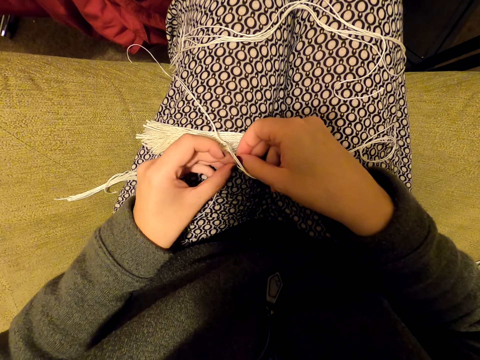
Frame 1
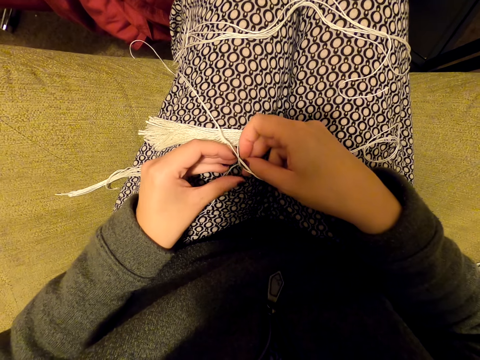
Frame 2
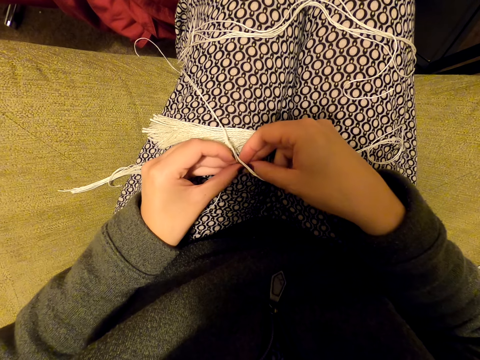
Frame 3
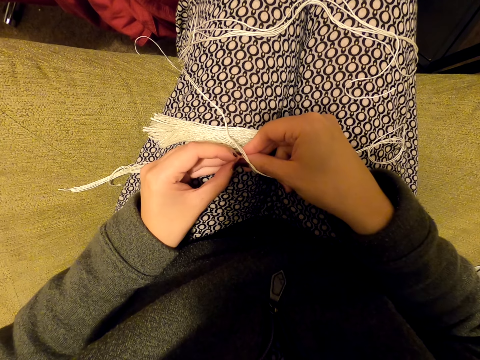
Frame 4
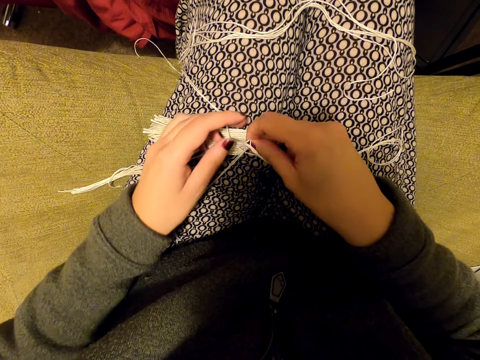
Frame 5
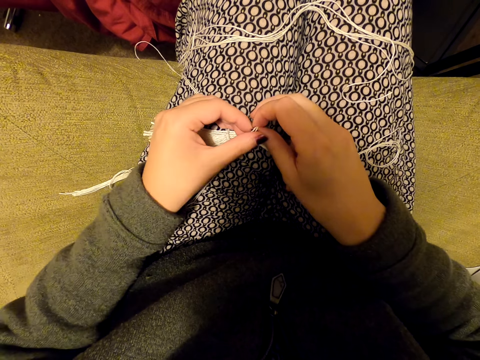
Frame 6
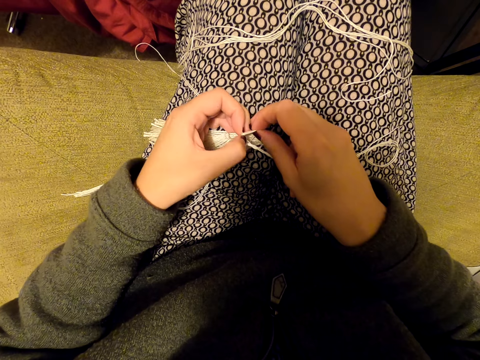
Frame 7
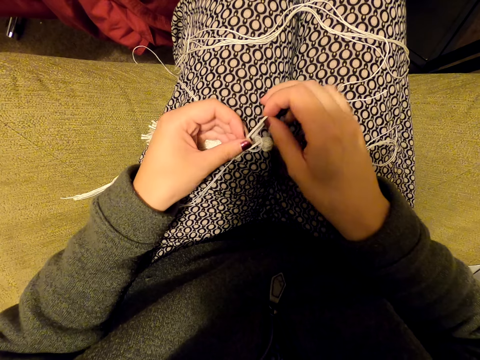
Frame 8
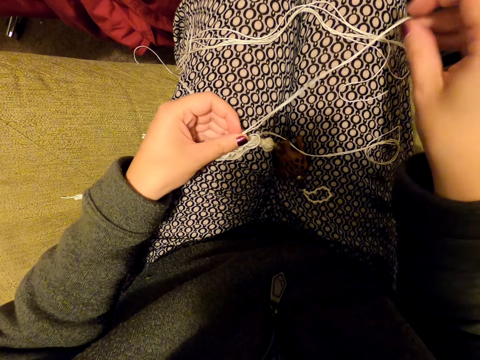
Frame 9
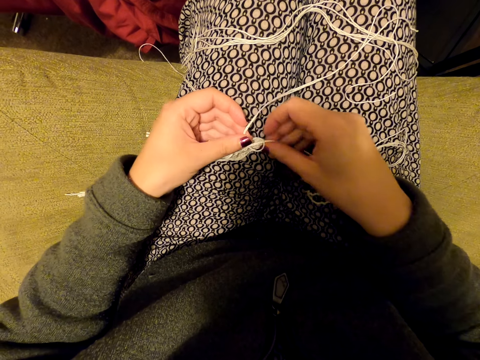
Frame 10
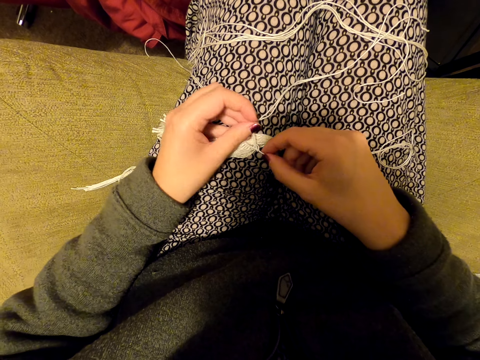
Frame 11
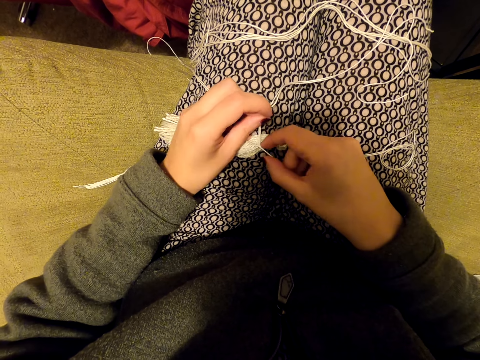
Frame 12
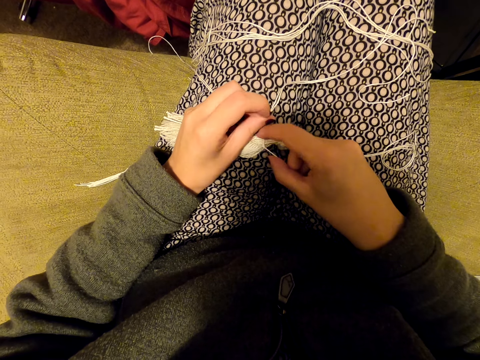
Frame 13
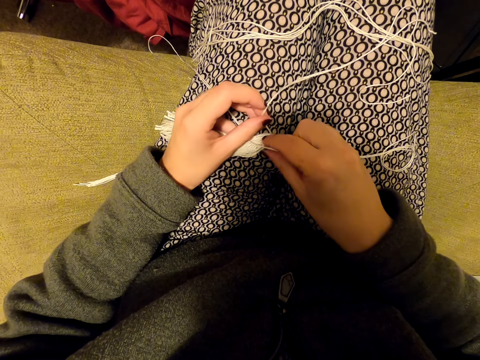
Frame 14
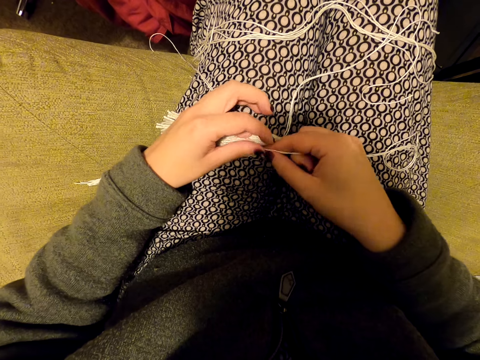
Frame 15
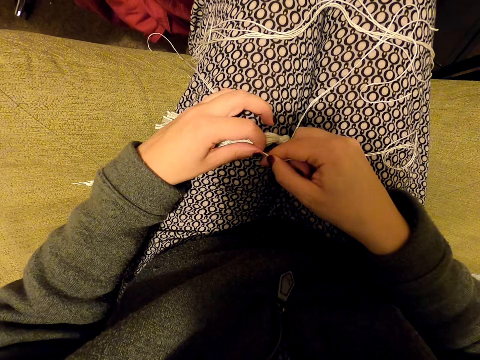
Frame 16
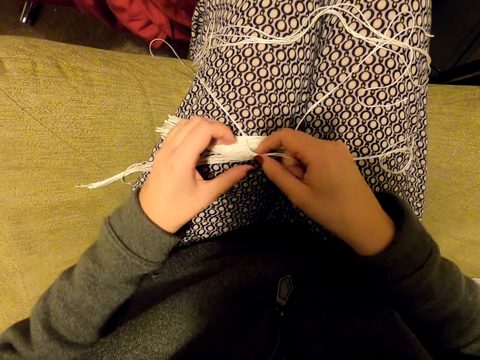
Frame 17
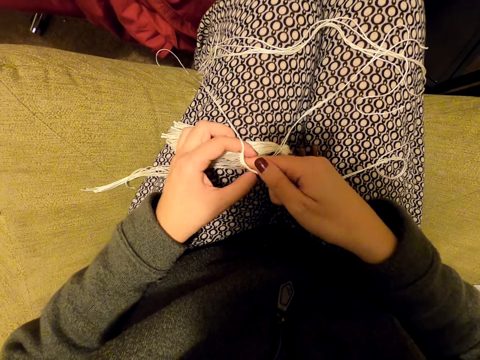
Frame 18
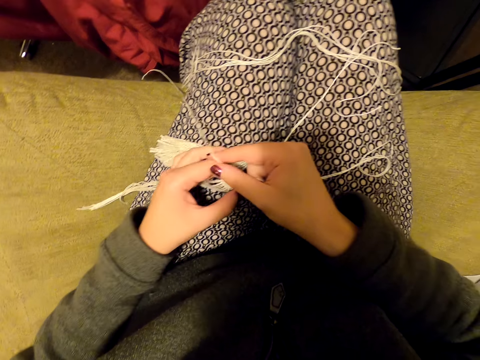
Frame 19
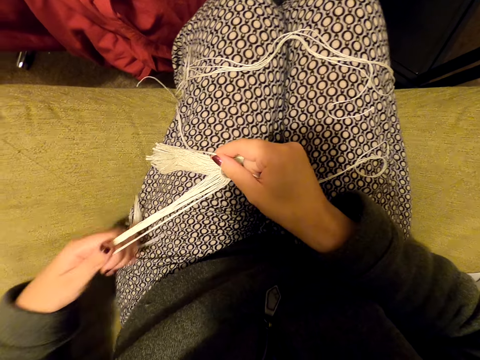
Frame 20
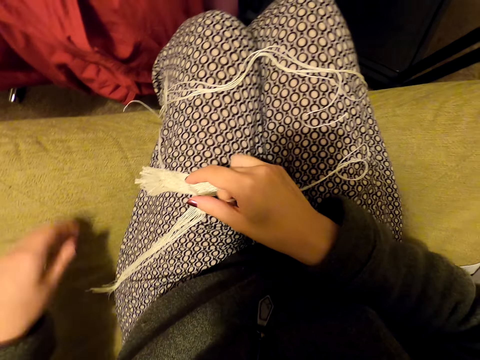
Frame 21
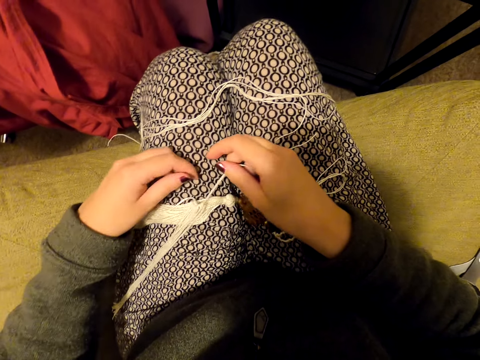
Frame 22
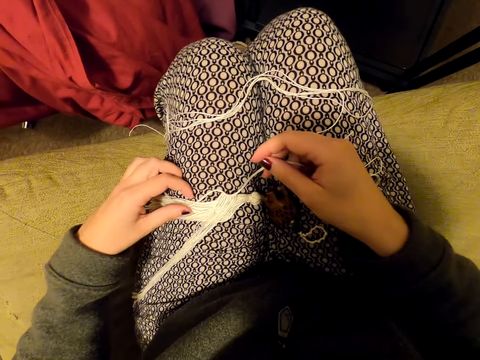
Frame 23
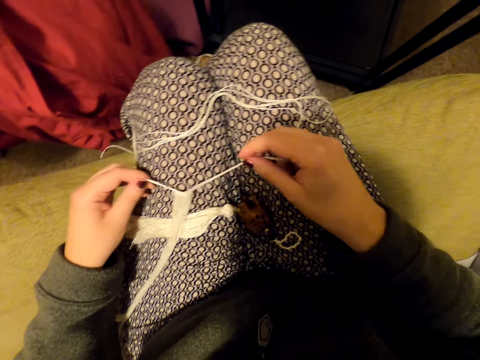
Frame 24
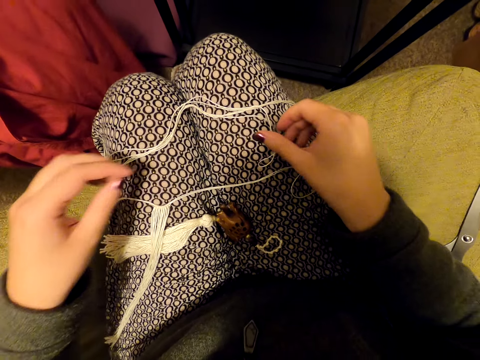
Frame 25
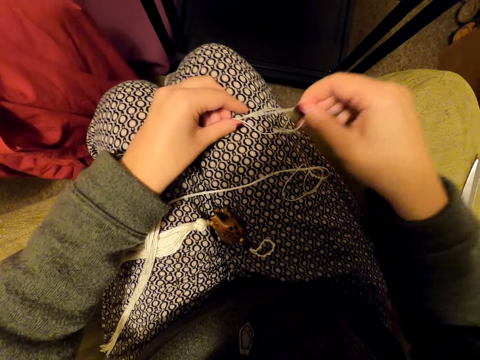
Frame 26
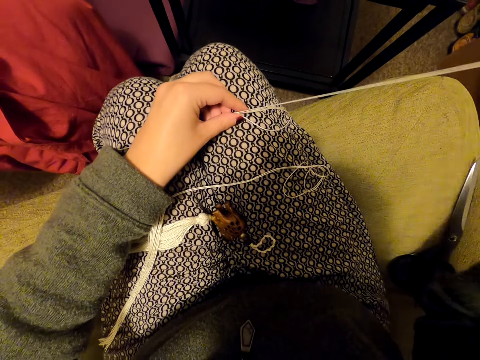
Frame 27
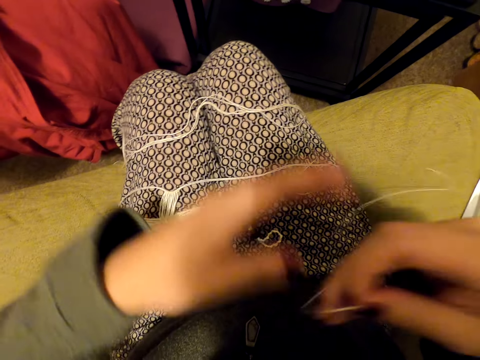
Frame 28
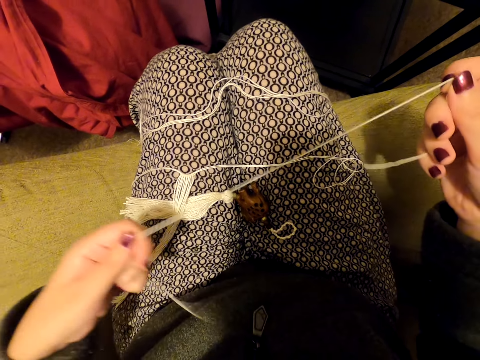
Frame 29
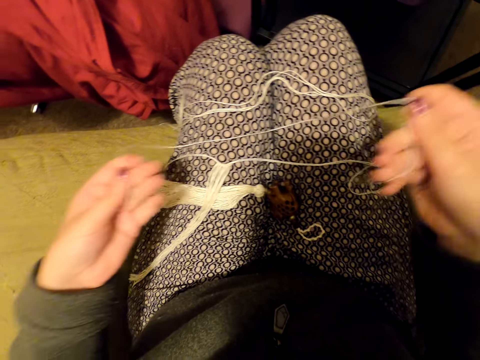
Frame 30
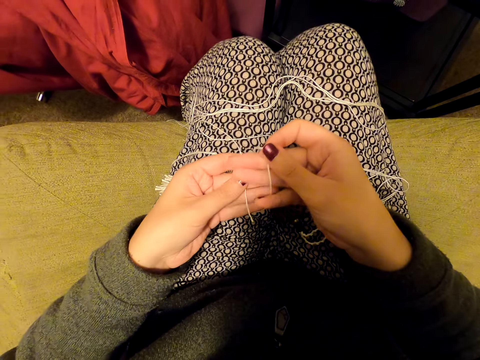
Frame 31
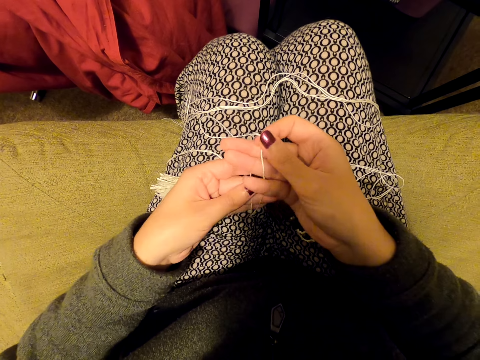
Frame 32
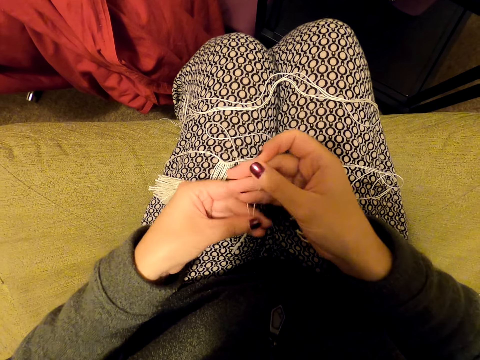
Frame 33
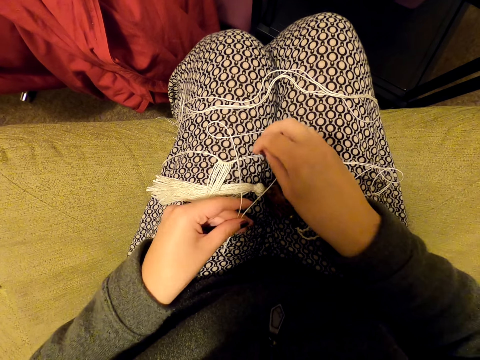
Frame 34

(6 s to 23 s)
The camera wearer joins the thread to a tassel decoration. She pulls the thread, picks the thread, and knits the tassel decoration with the thread. She pulls the threads. She puts the thread on her leg. She pulls the threads with both hands. She puts the thread on her leg. She picks the thread. She pulls the thread. She pulls the thread with both hands. She joins the thread.

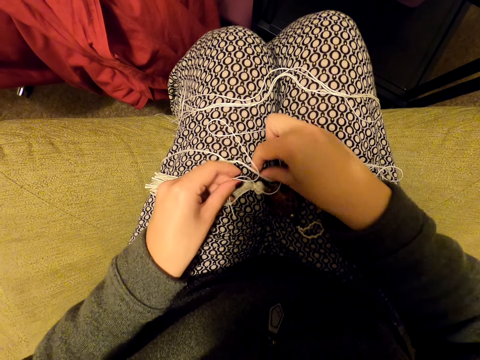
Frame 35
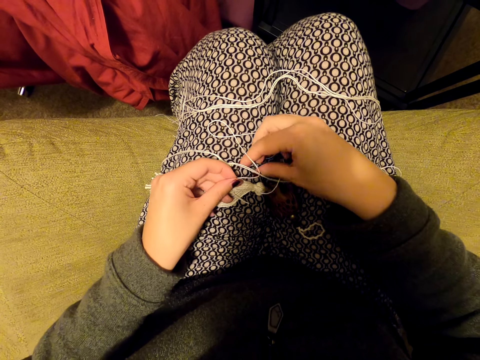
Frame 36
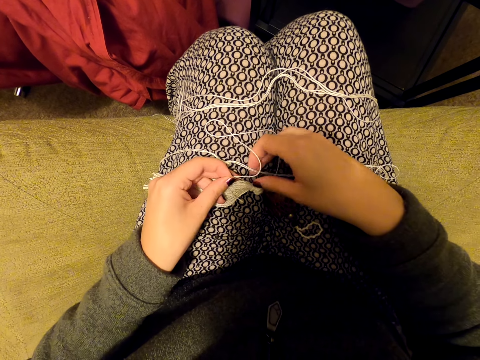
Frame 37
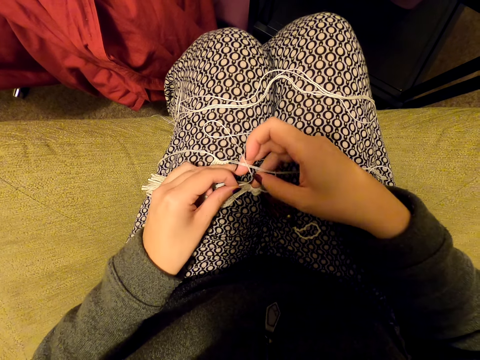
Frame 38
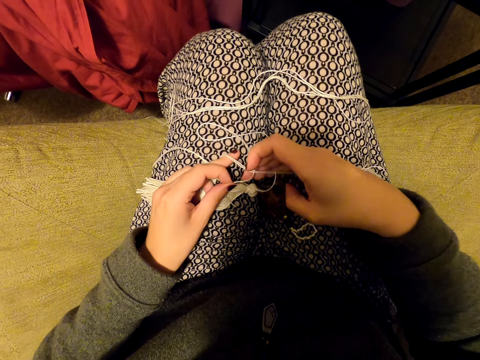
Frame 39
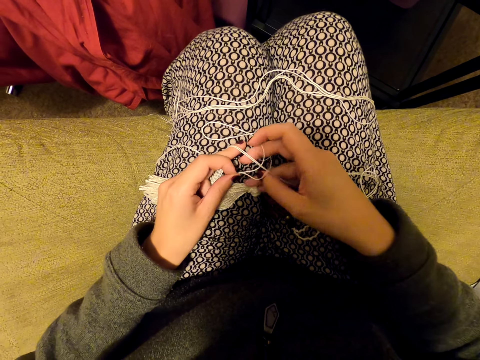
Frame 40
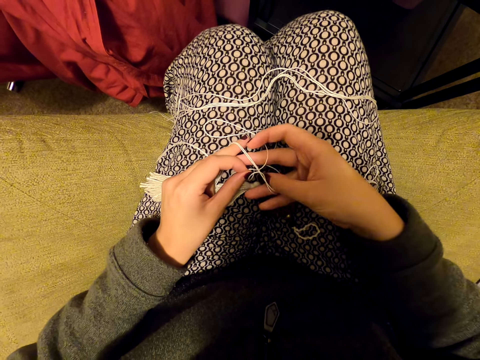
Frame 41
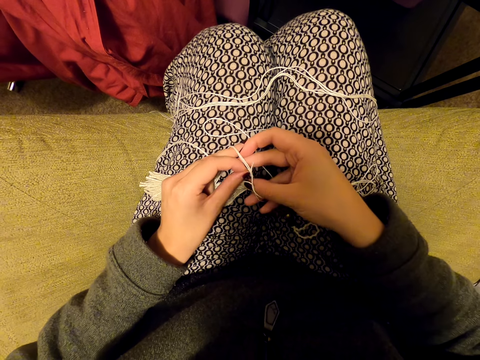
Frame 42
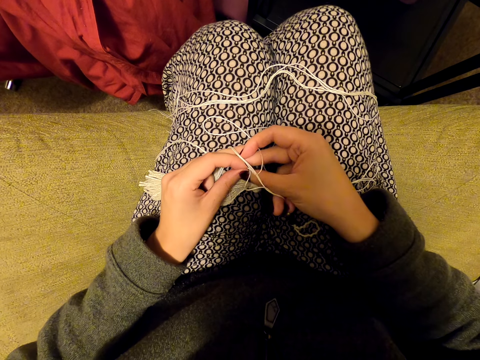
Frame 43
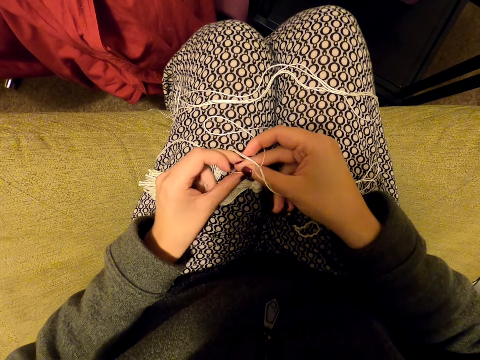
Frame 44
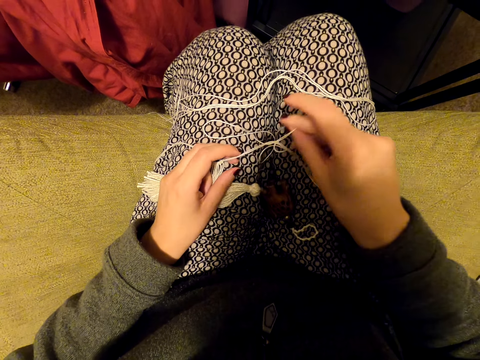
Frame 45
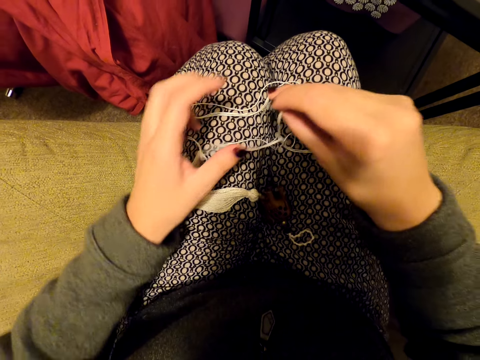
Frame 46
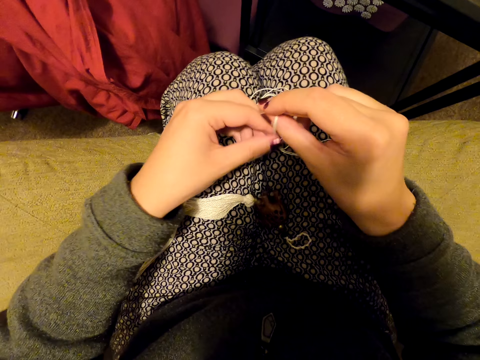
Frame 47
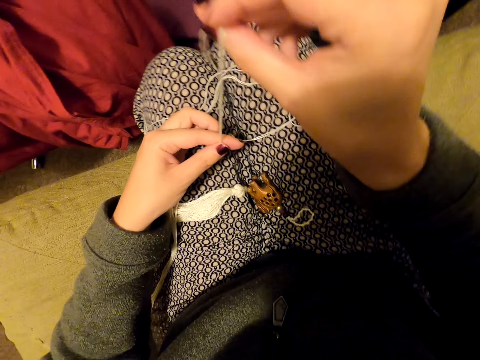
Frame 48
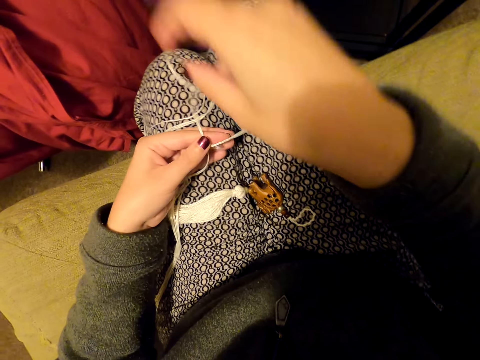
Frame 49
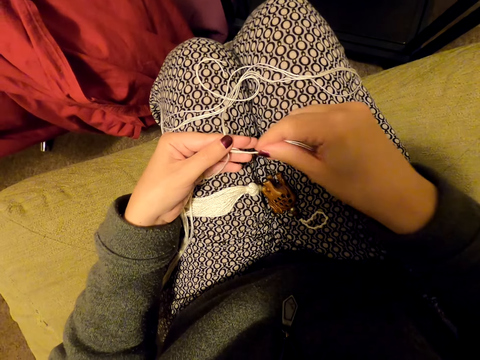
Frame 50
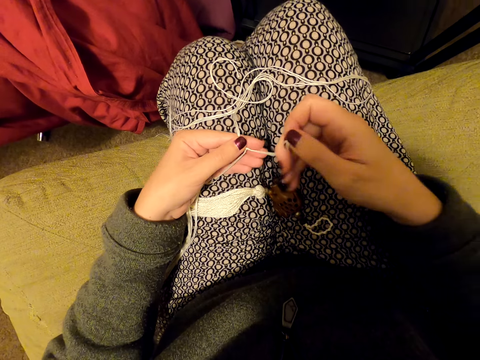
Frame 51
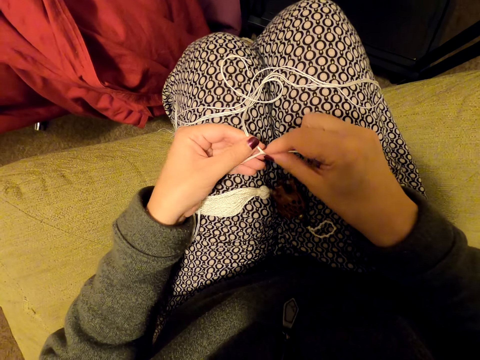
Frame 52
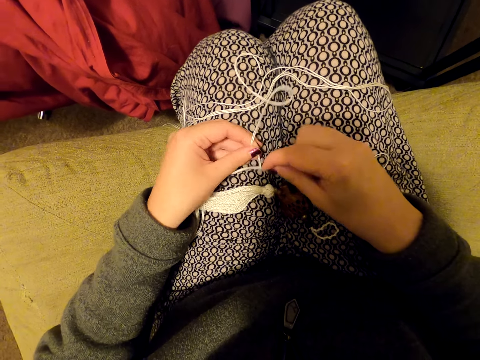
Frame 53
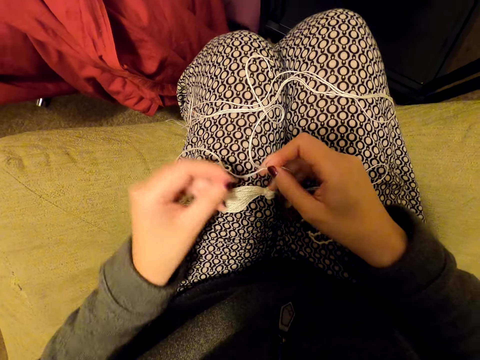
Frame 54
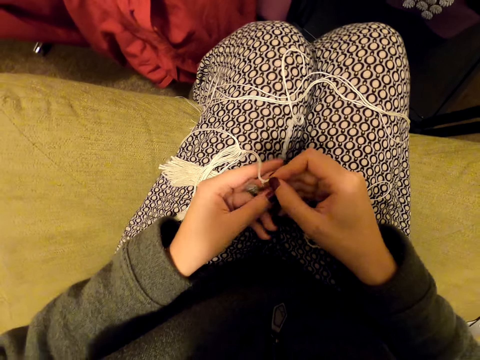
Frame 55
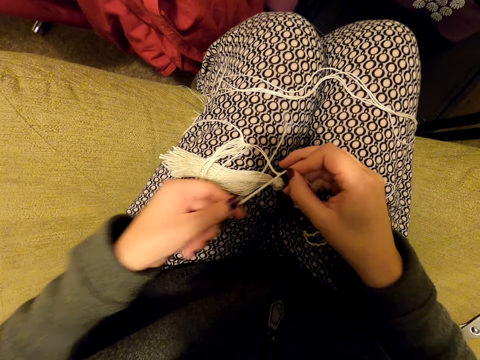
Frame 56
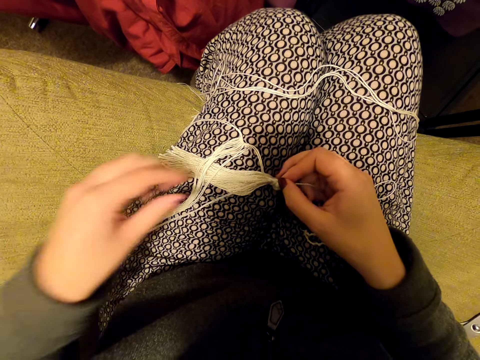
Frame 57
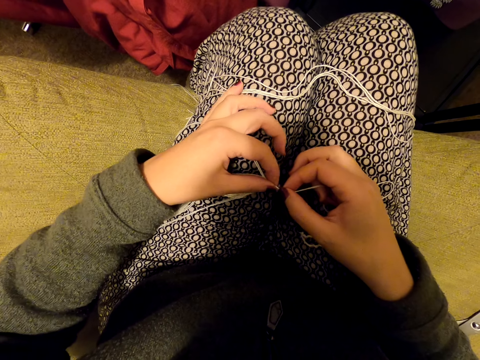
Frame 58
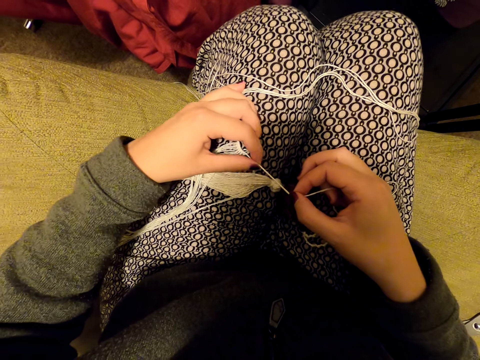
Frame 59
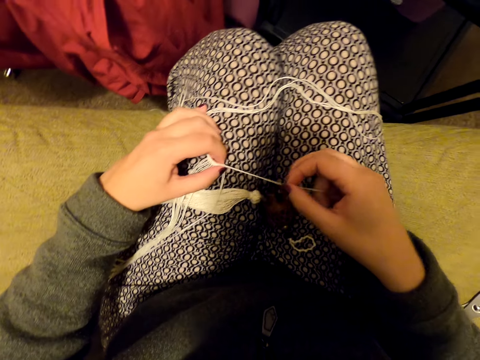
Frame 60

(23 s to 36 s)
The camera wearer knits the tassel decoration with a thread. She pulls the thread, puts the thread on her leg, and pulls the thread. She knits the tassel decoration with the thread. She pulls the thread, puts the thread on her leg, and pulls the knot.
